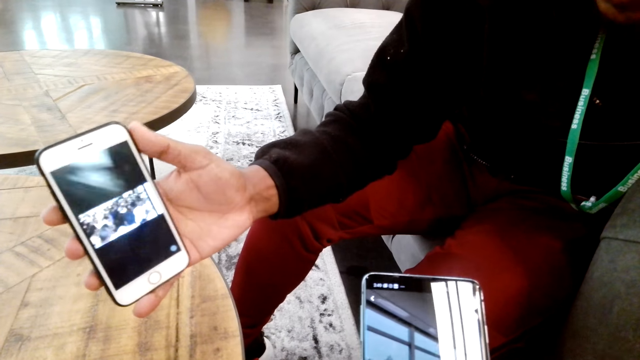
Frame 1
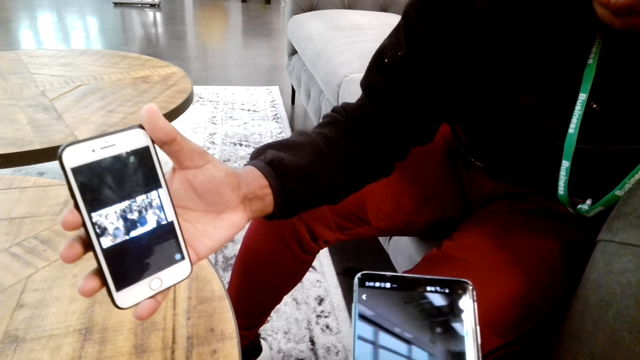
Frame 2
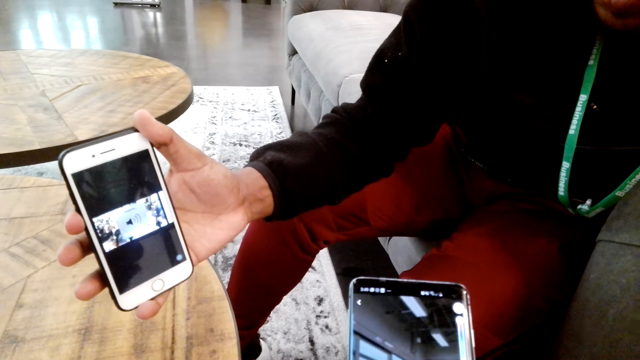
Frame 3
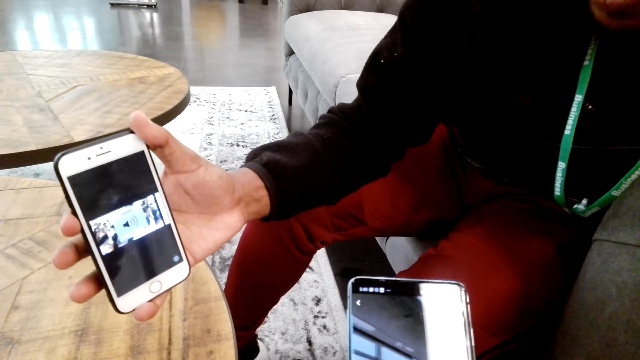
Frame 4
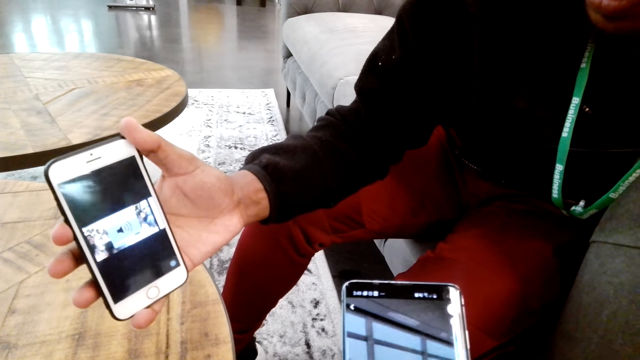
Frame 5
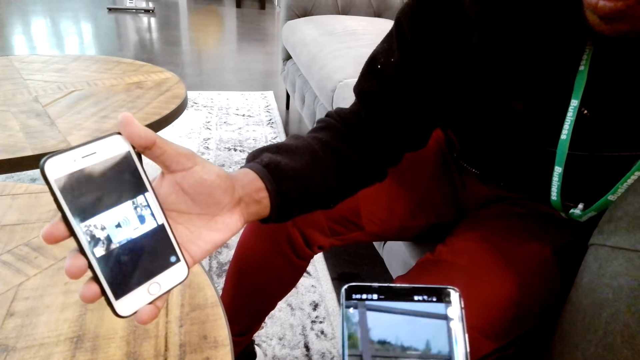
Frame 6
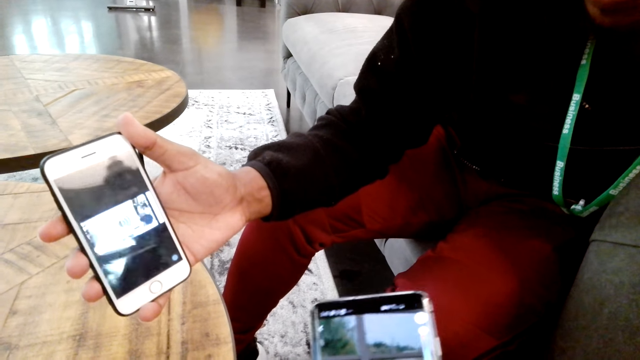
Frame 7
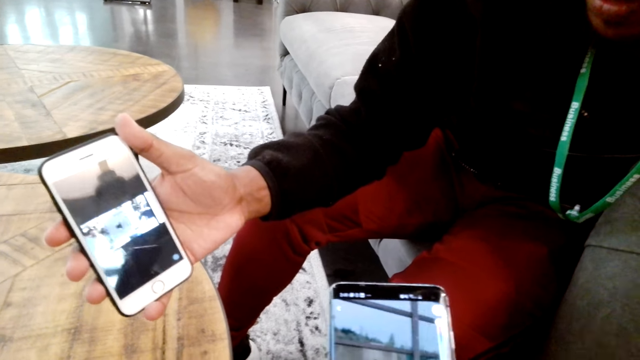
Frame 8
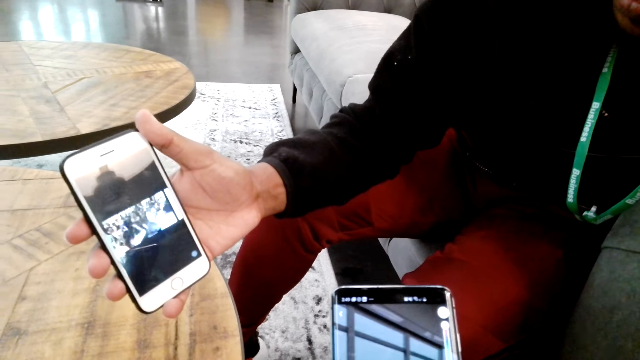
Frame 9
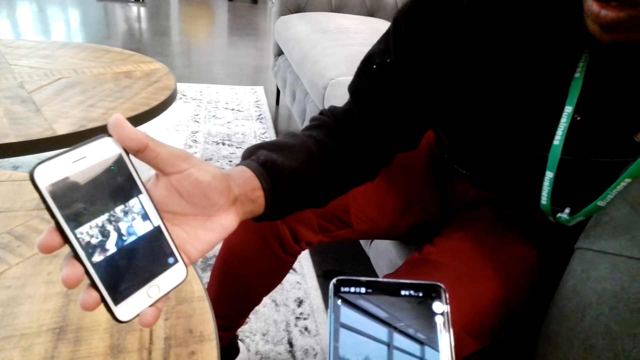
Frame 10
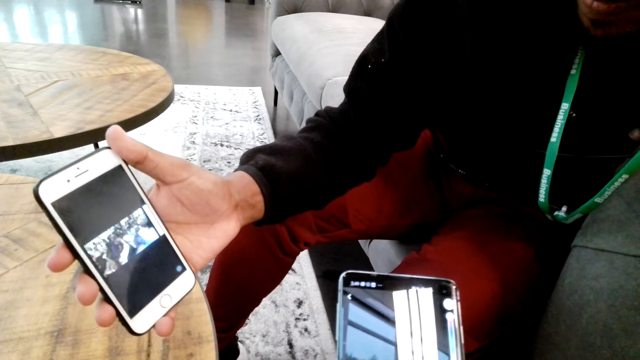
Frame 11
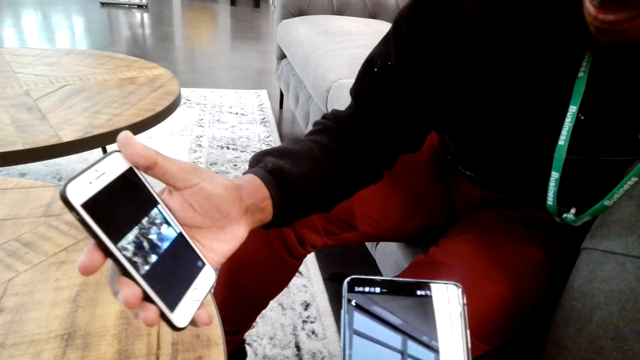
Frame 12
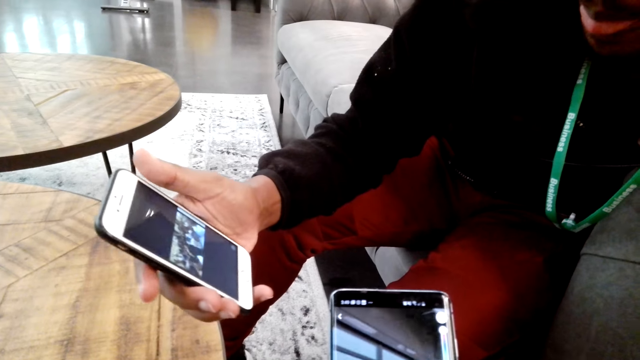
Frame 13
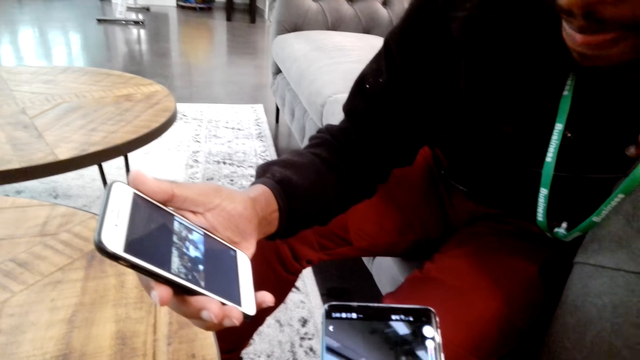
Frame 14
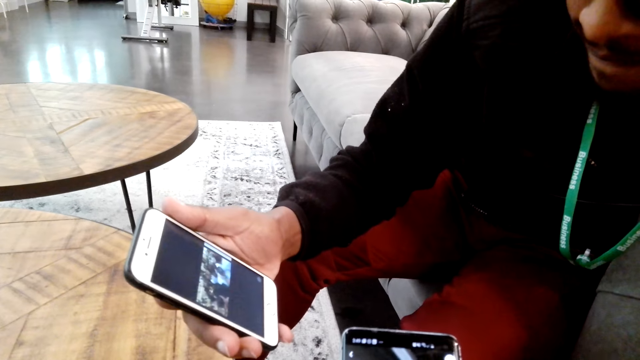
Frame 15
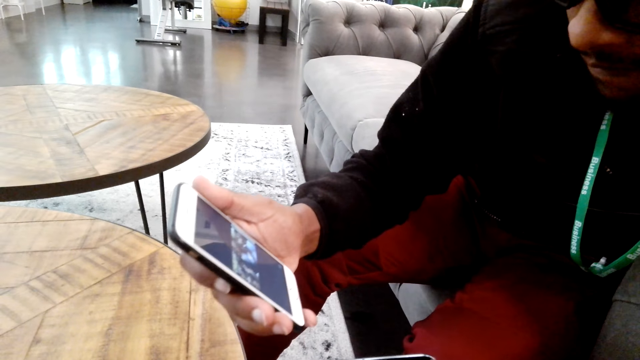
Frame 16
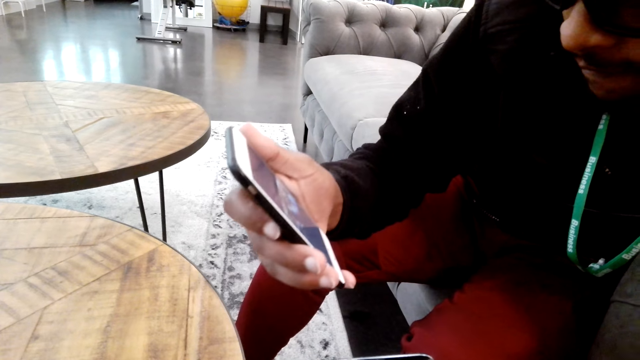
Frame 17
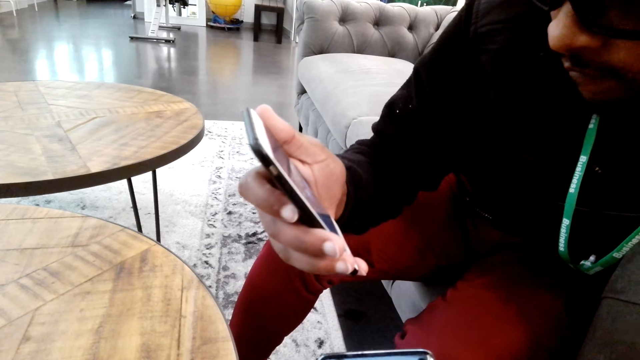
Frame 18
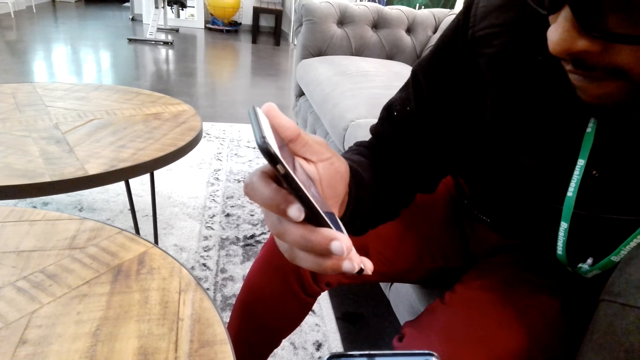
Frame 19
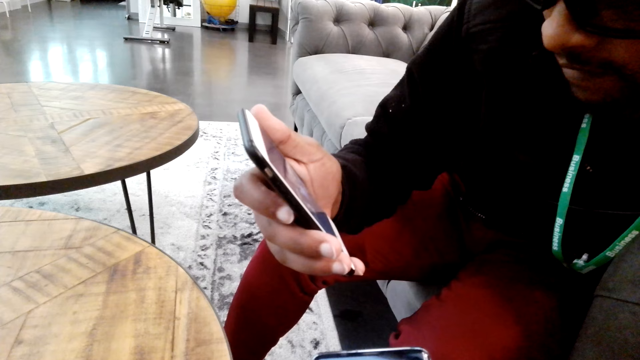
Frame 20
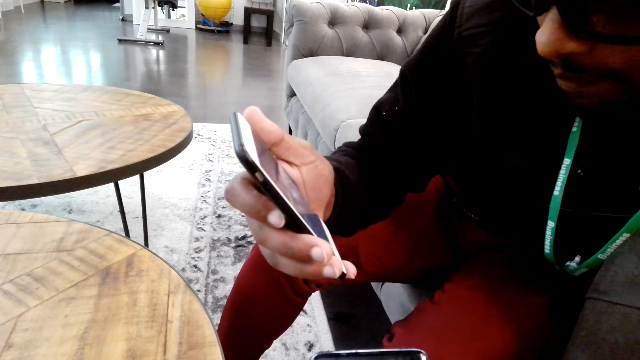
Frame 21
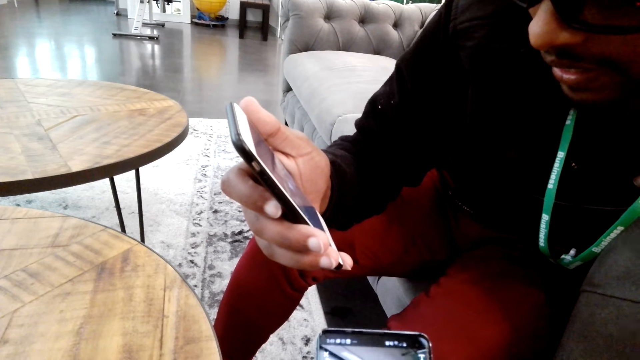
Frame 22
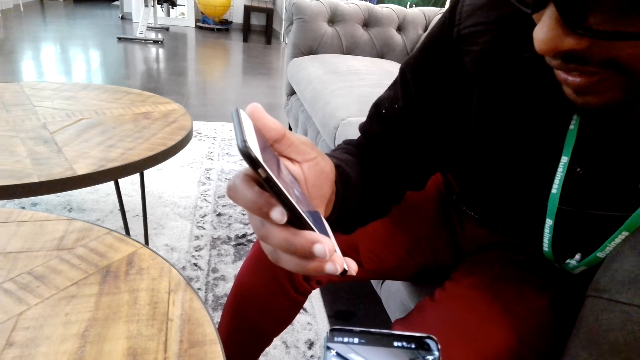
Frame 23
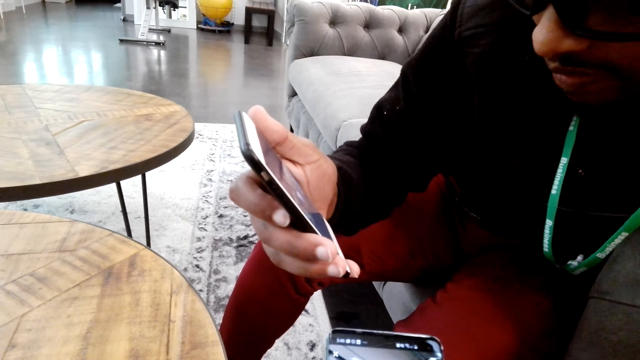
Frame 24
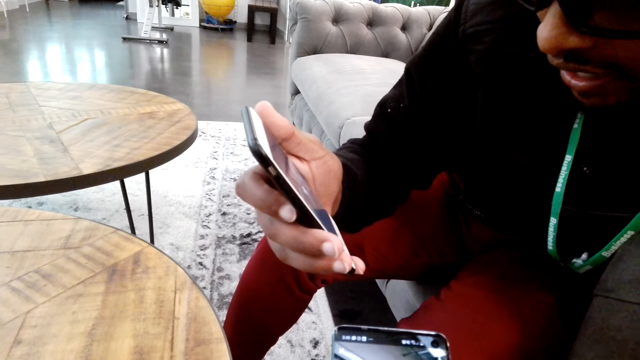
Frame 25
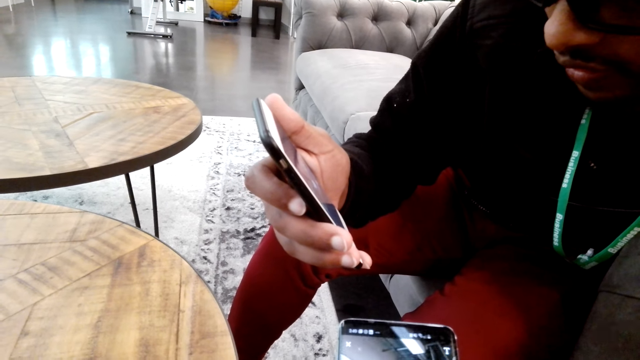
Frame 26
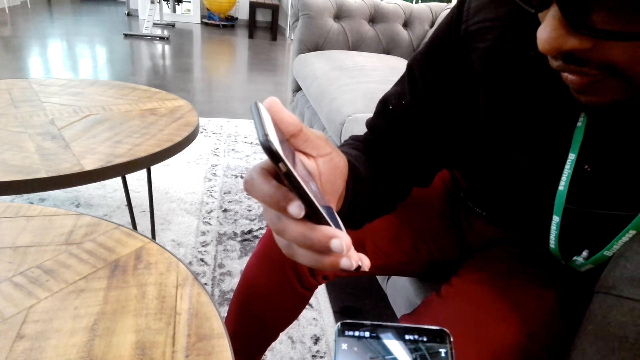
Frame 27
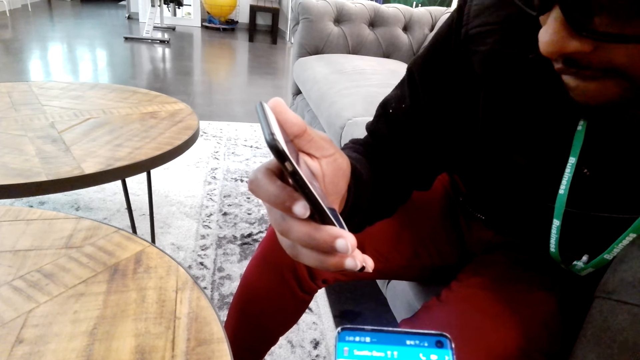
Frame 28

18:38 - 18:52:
A man watches the video.

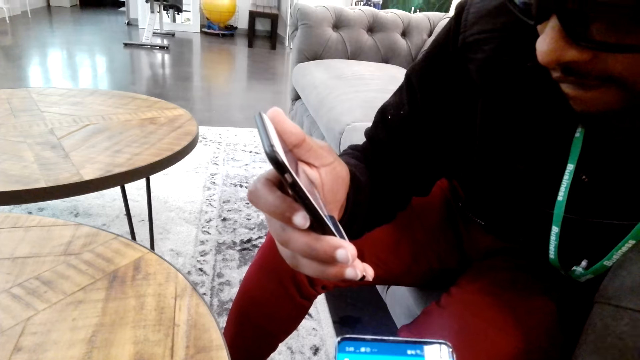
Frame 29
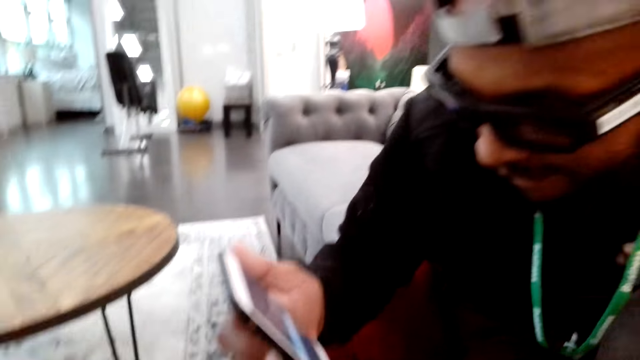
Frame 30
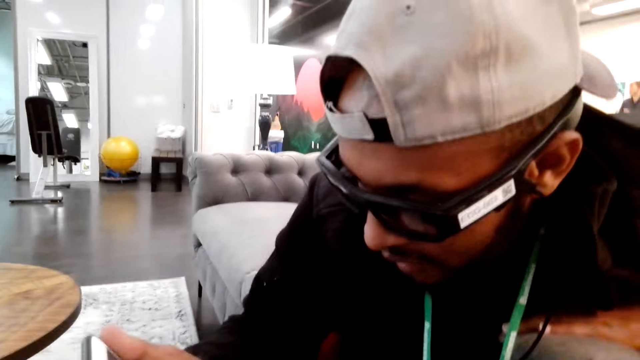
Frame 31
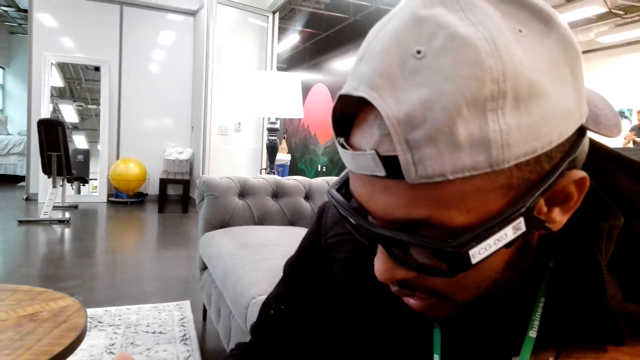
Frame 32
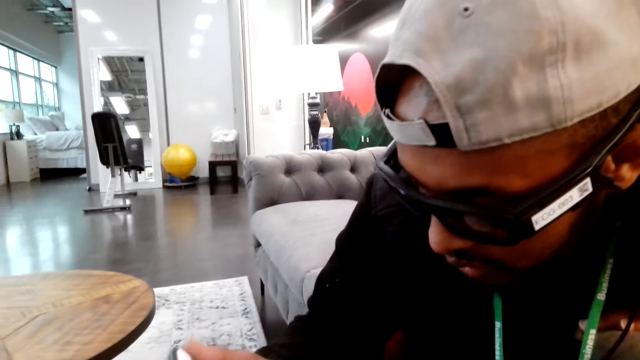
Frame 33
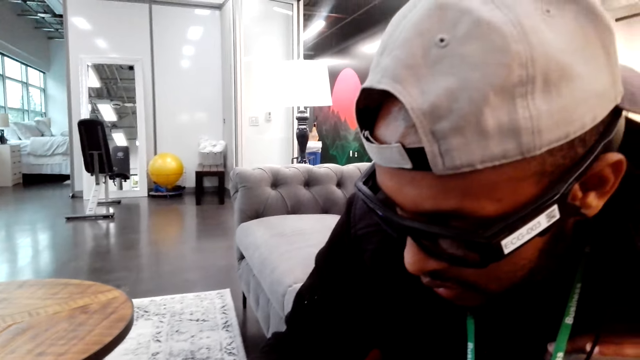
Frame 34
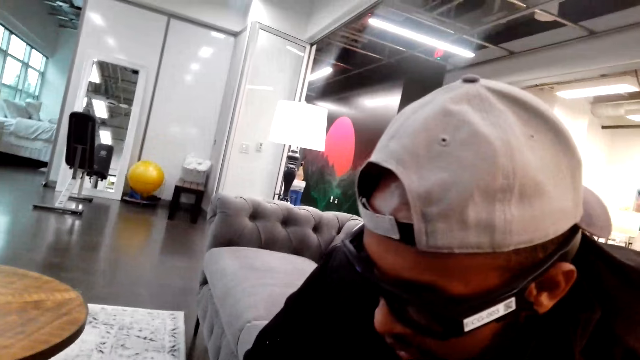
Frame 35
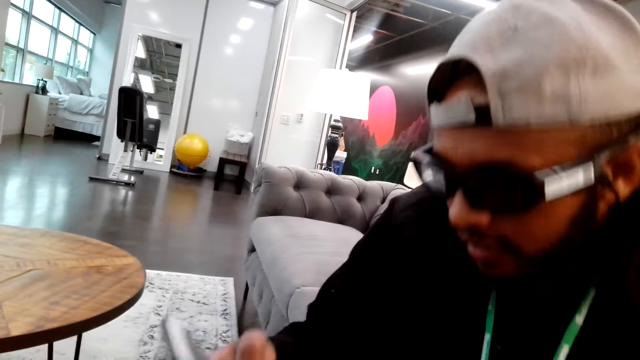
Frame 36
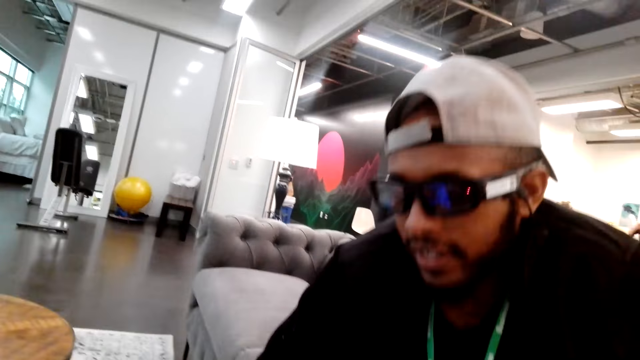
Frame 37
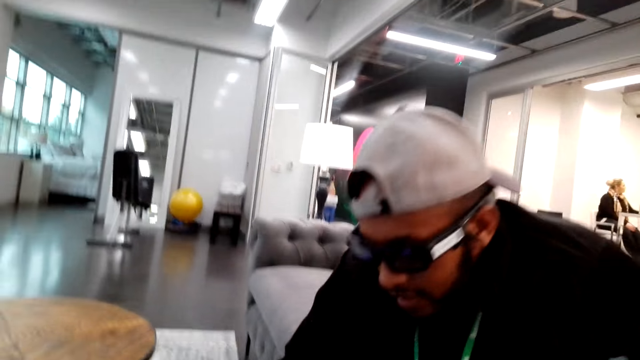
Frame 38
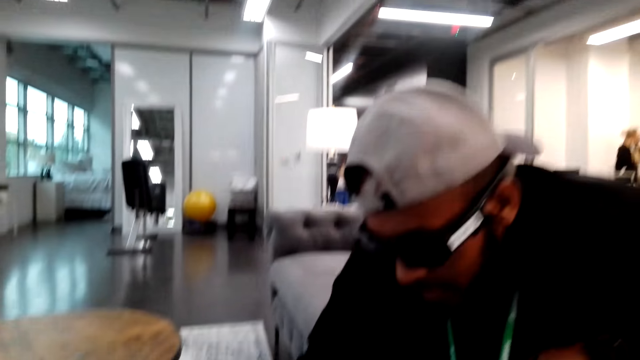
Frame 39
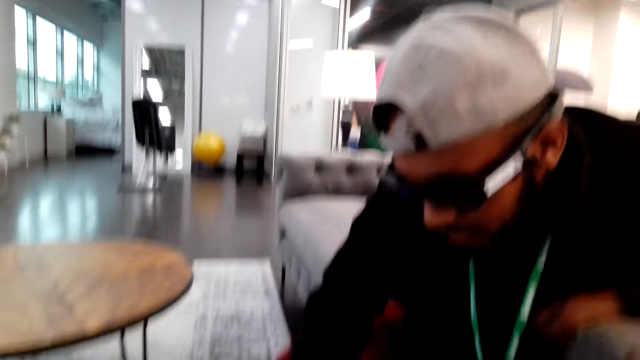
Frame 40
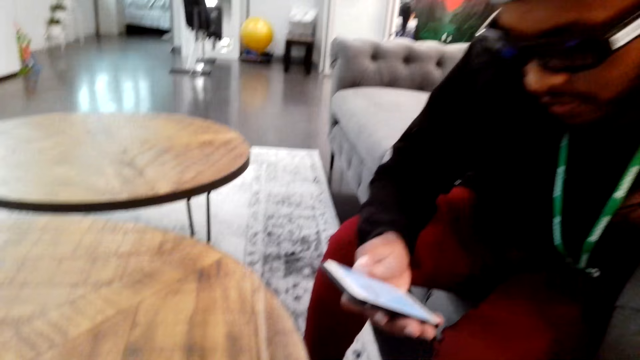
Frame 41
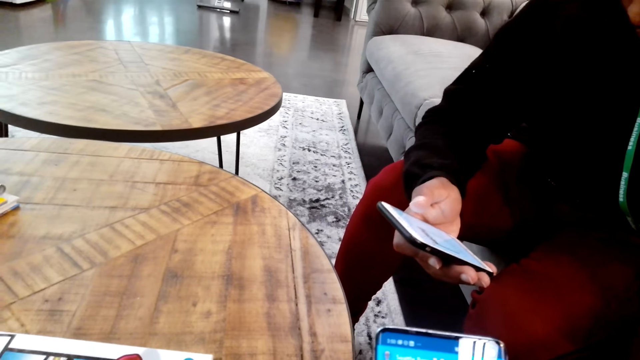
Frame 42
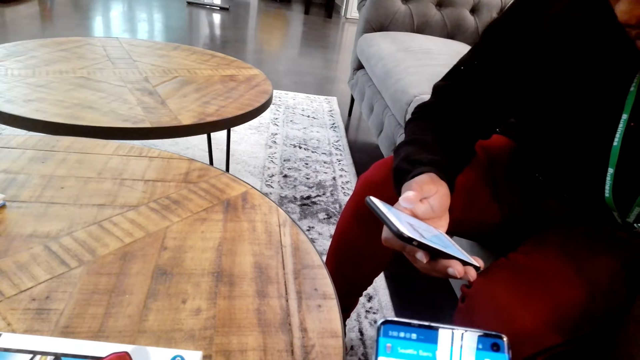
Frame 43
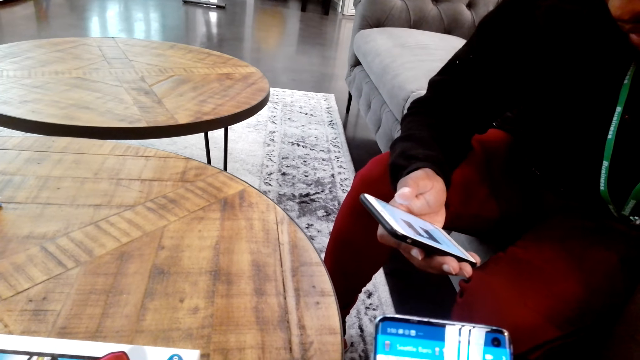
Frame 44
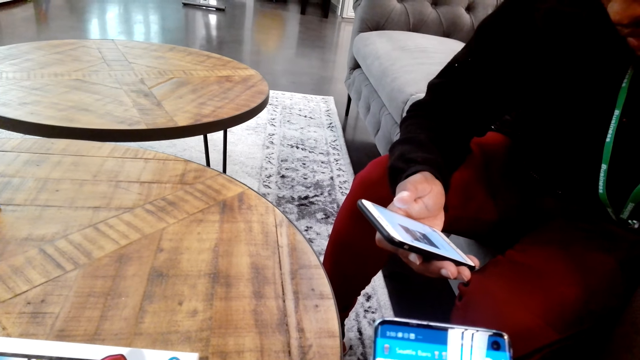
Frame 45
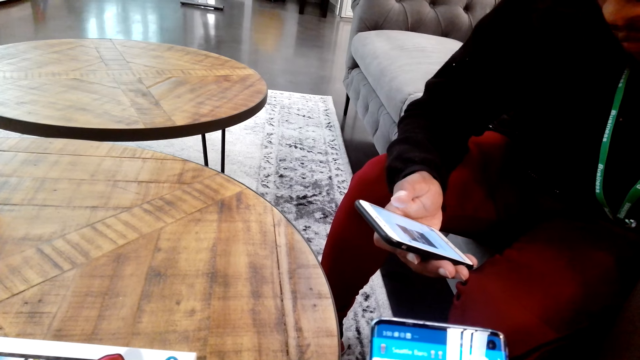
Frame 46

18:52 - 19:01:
The camera wearer talks to a man.
